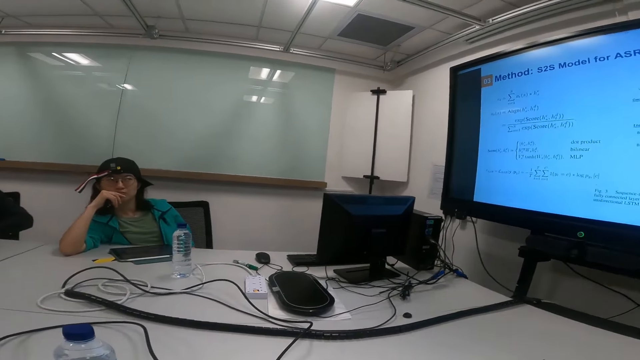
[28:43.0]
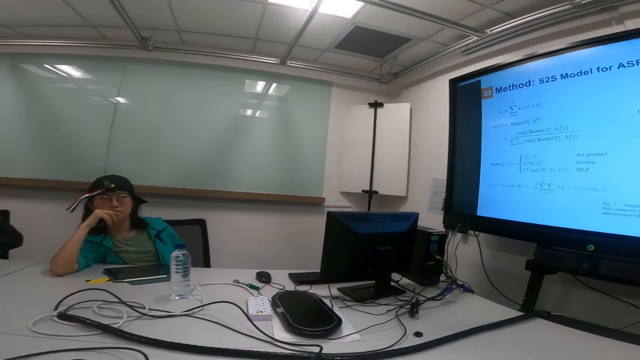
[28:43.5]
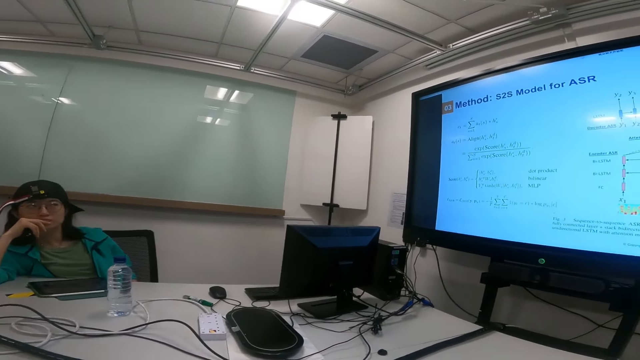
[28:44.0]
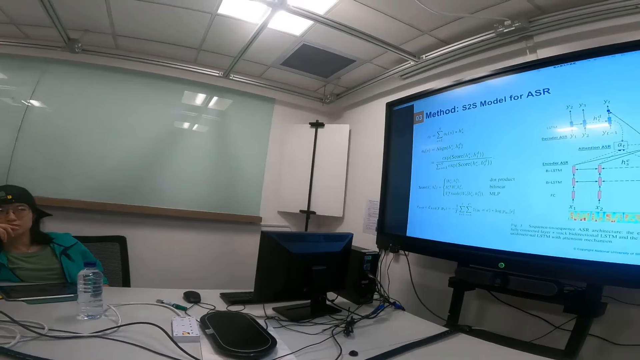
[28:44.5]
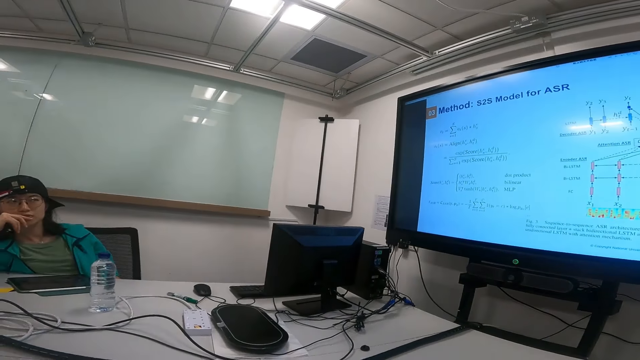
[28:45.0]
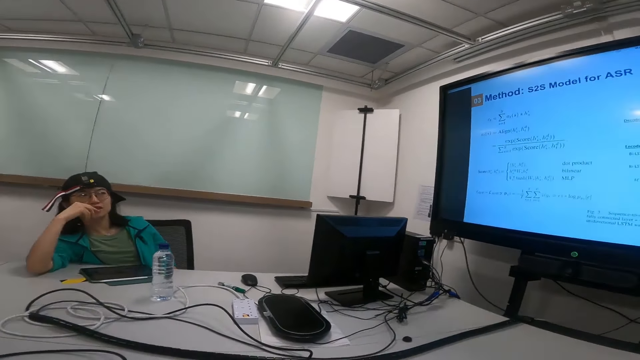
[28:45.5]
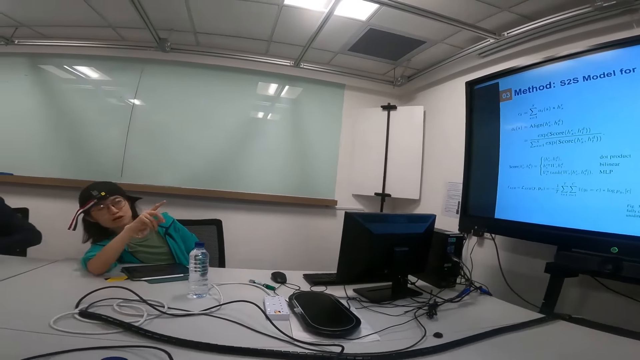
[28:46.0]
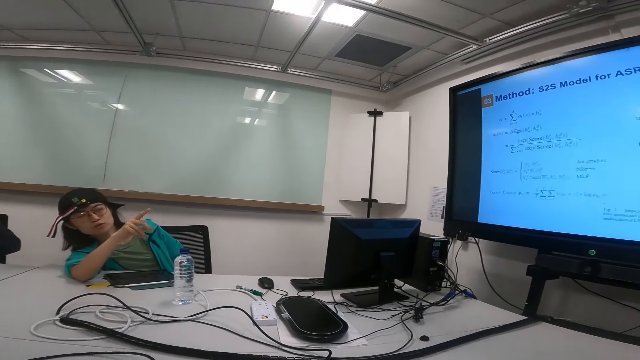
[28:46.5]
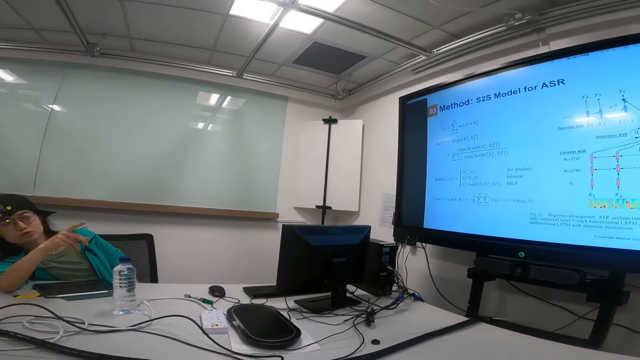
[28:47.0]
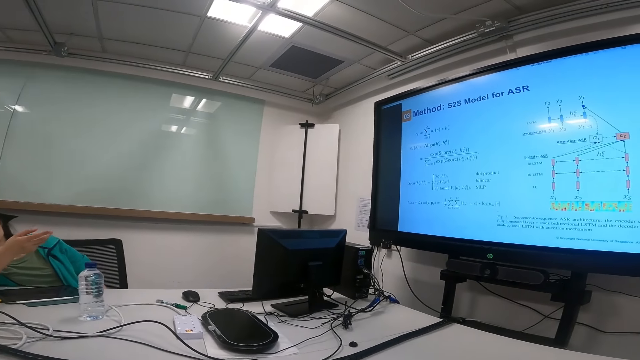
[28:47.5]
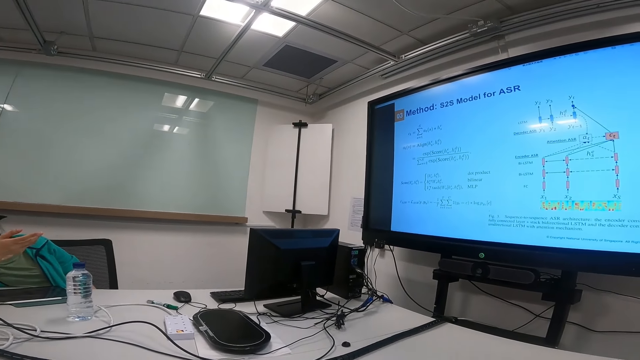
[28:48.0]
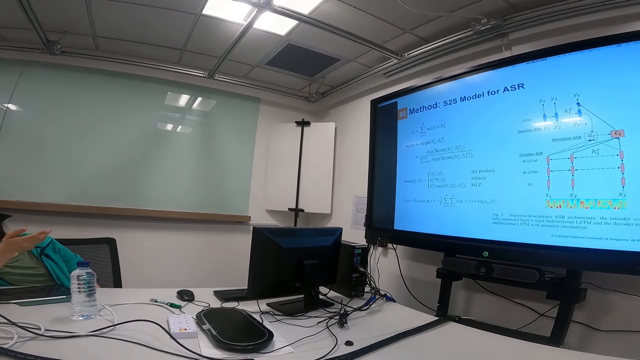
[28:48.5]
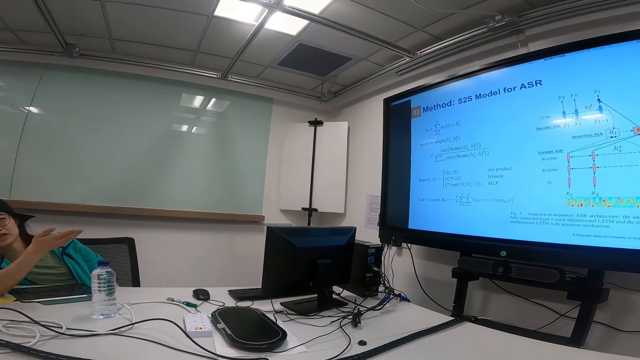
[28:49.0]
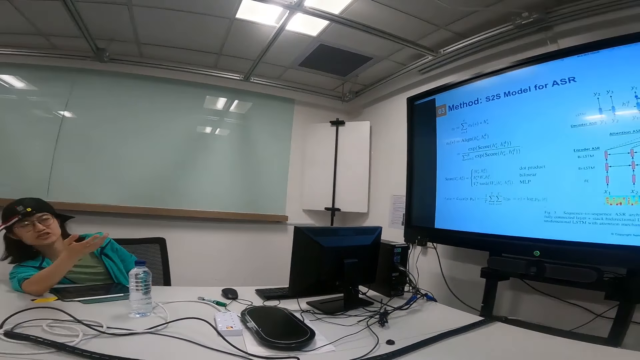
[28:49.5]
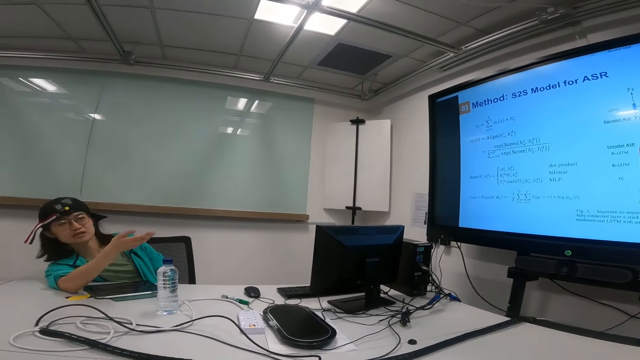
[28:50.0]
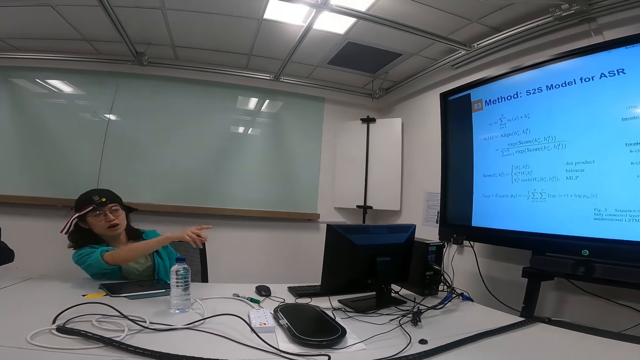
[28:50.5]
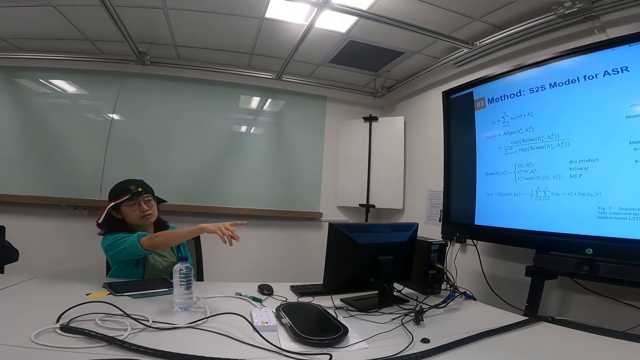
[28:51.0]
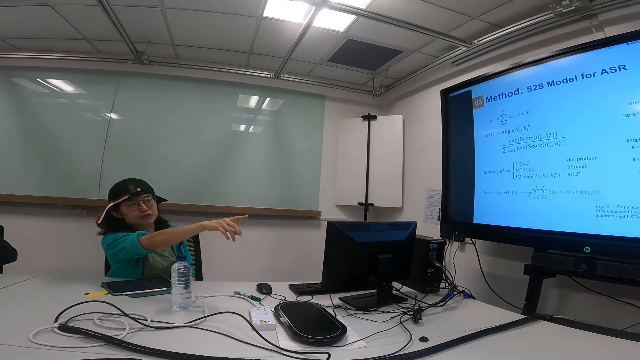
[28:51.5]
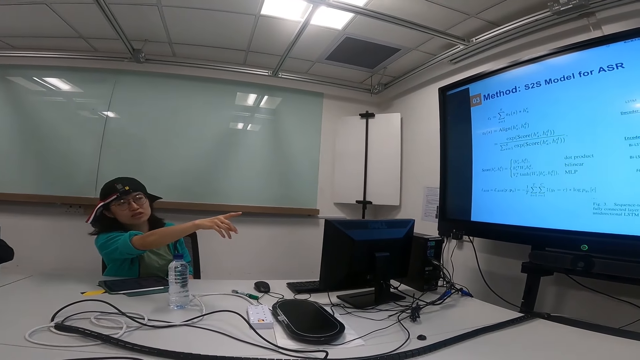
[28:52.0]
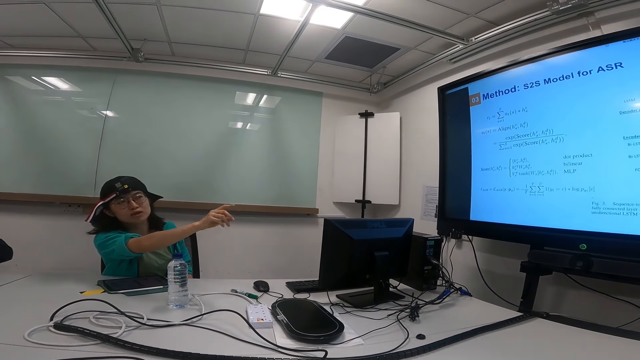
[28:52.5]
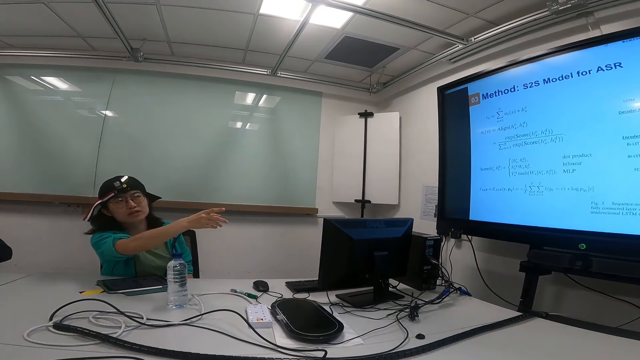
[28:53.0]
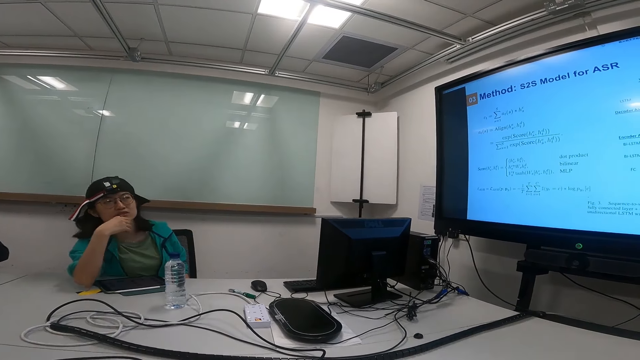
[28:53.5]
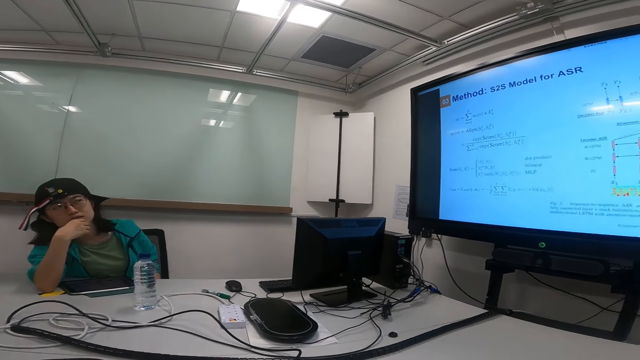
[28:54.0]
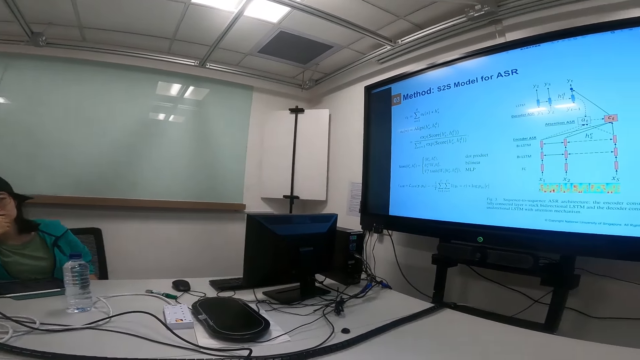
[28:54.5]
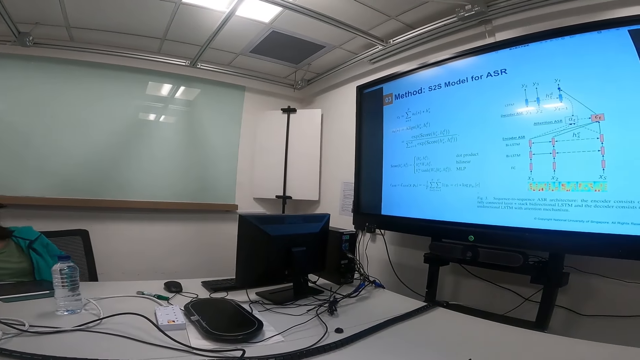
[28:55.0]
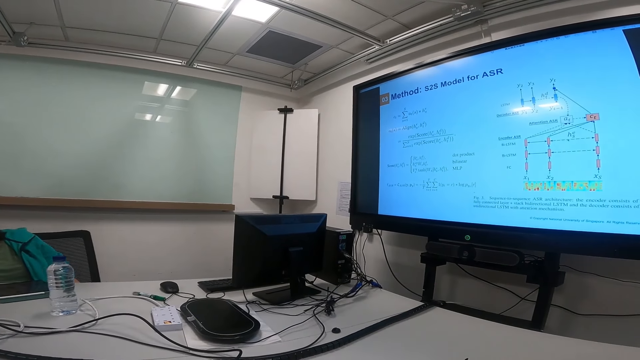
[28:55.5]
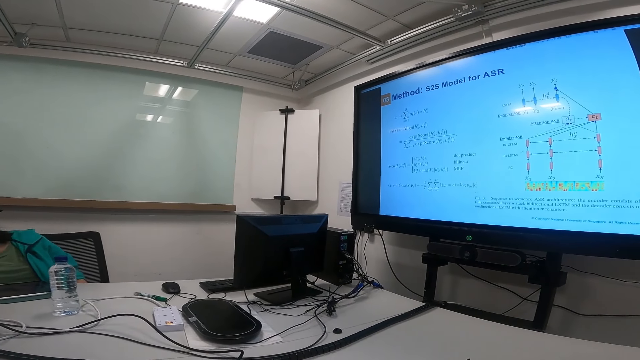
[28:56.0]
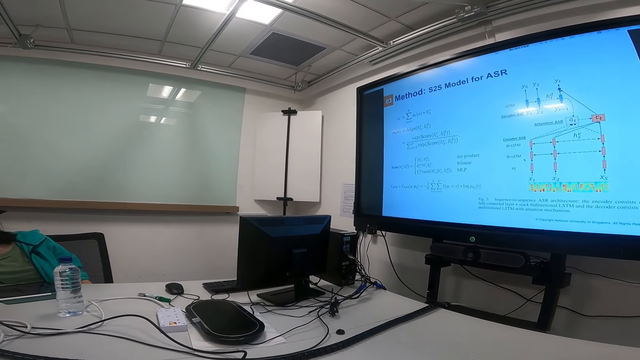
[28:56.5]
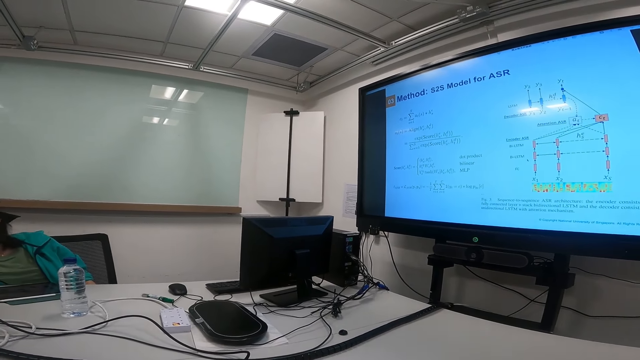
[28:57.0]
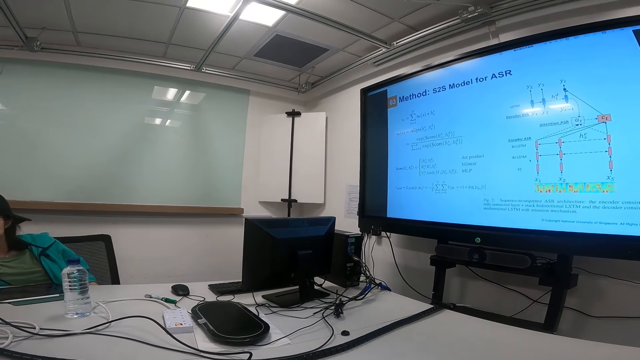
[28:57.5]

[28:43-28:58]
A man talks to a woman. A lady moves her hand and points at the screen. The woman talks to the man. The lady touches her face. The man talks to the woman.

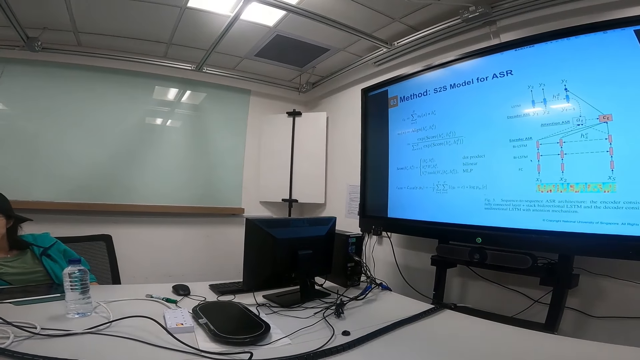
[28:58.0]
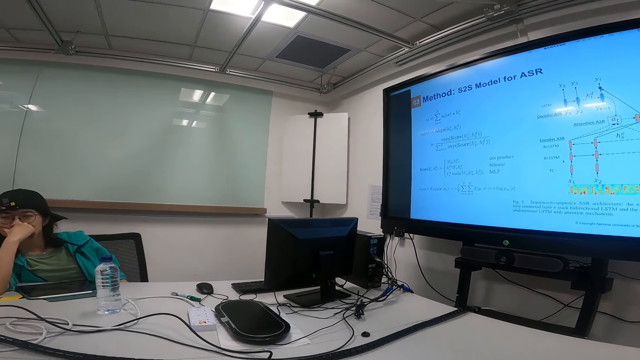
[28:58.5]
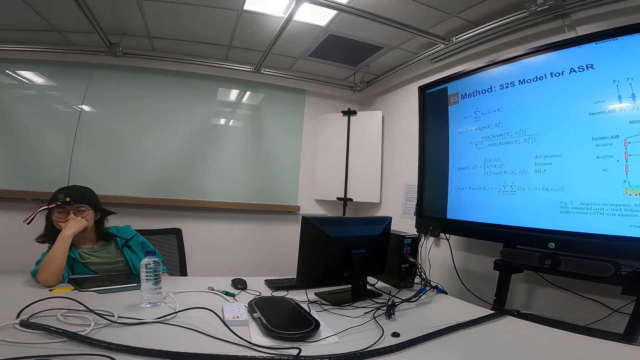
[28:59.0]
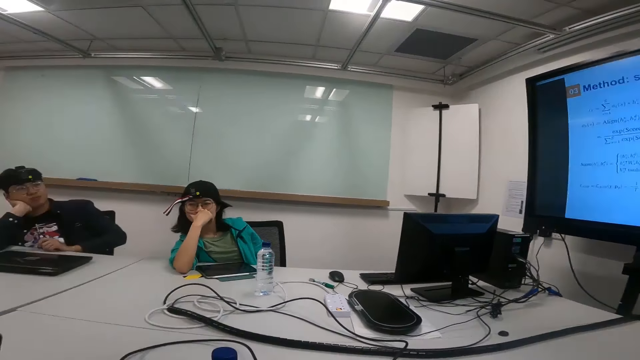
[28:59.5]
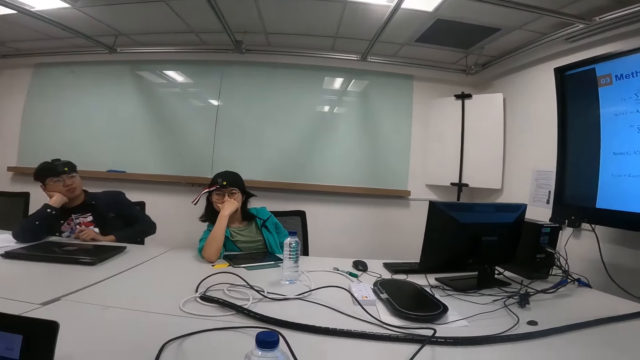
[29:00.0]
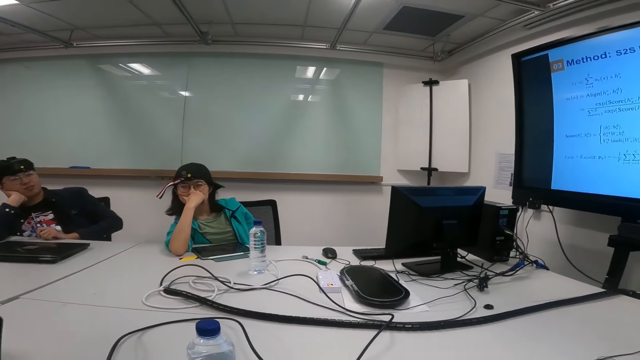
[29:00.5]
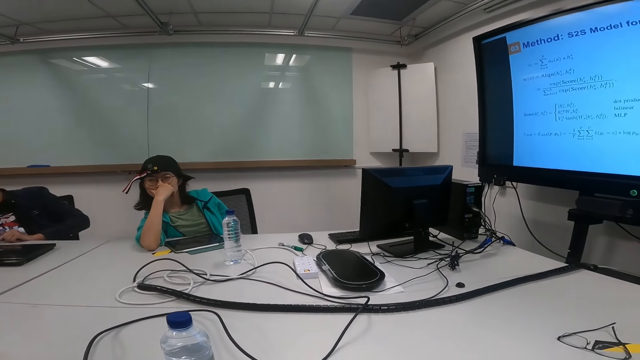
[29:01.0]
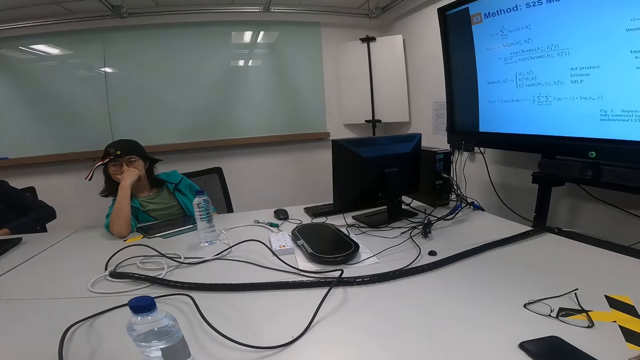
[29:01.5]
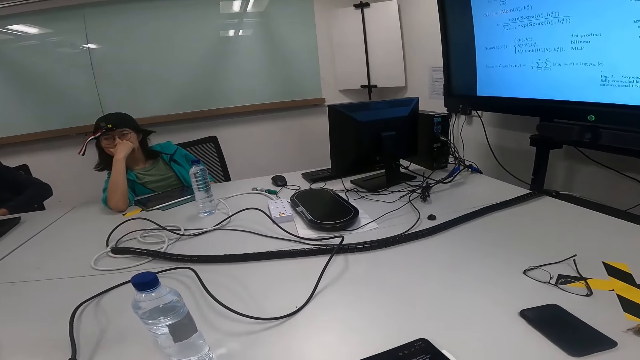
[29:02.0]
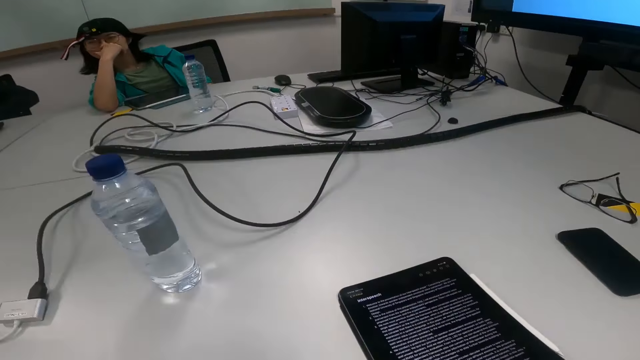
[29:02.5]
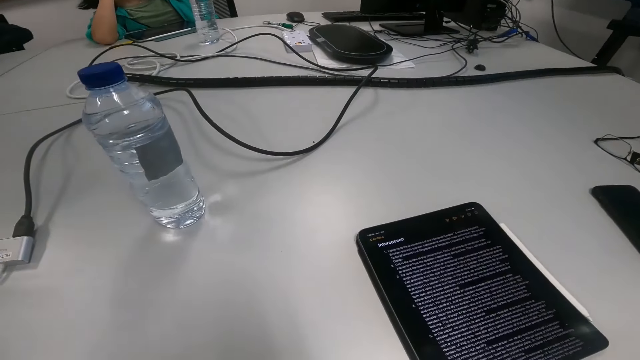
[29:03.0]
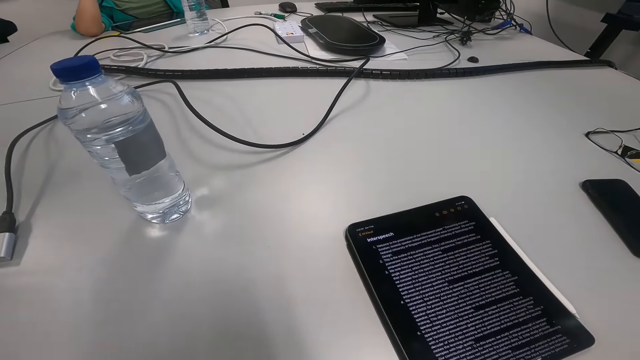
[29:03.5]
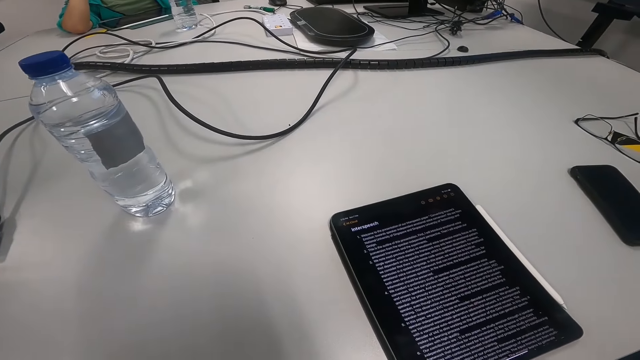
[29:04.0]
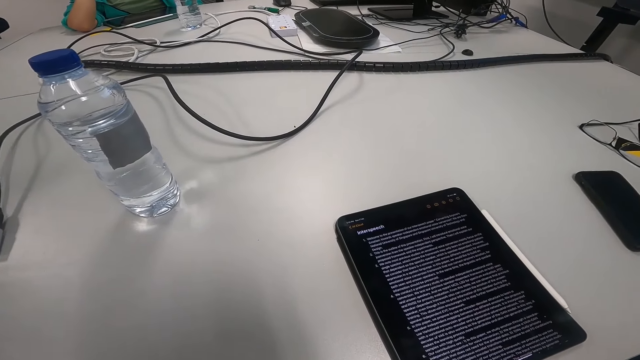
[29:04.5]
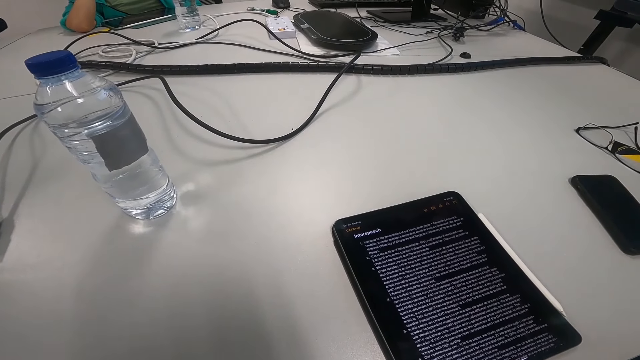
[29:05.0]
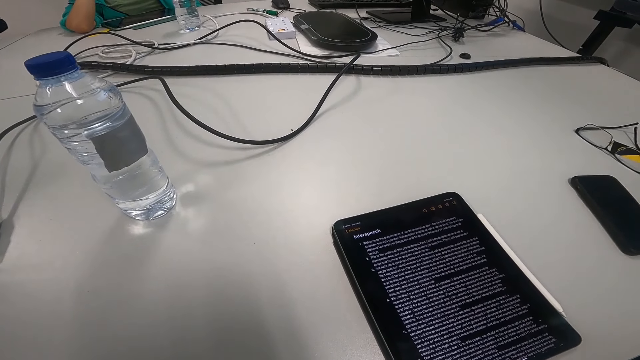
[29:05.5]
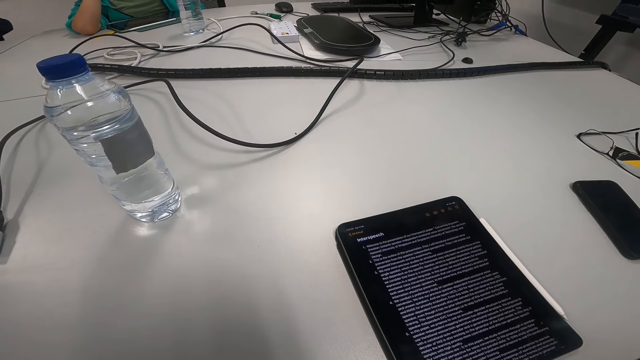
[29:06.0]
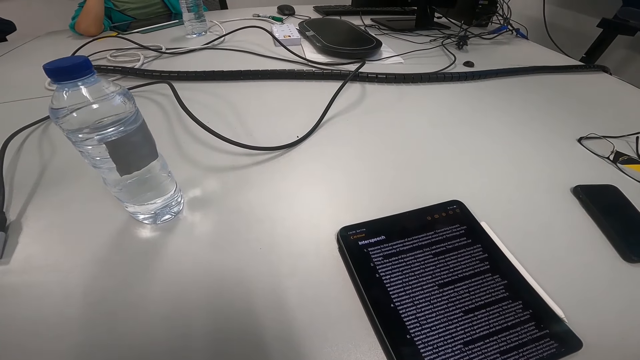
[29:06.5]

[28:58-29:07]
The camera wearer looks at the woman. They read on the tablet.
